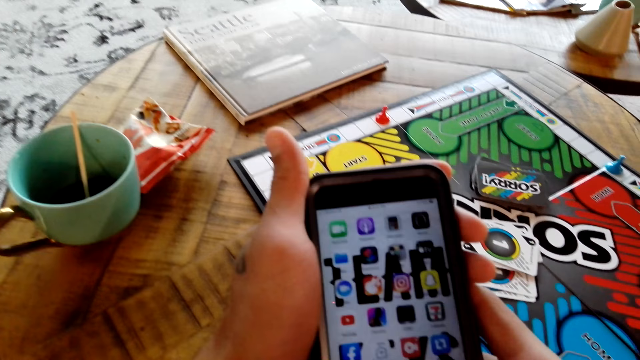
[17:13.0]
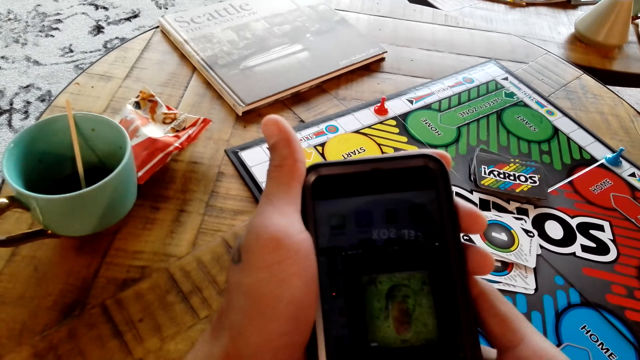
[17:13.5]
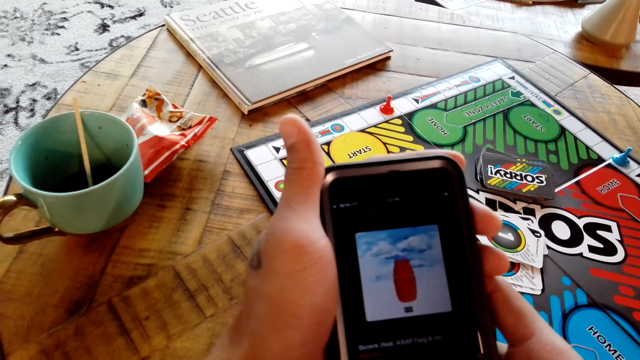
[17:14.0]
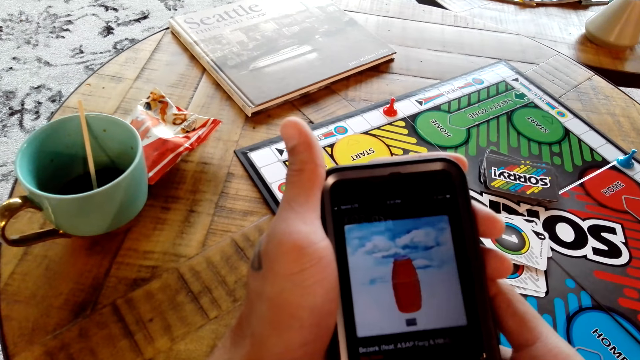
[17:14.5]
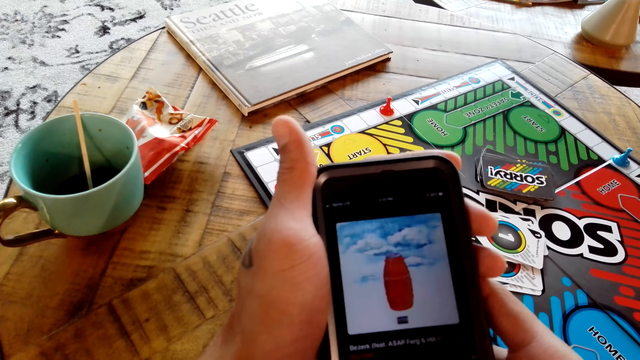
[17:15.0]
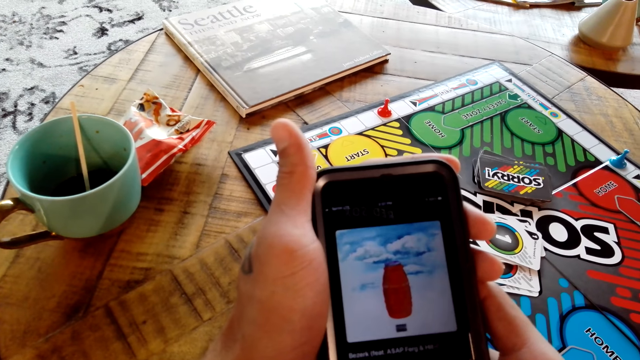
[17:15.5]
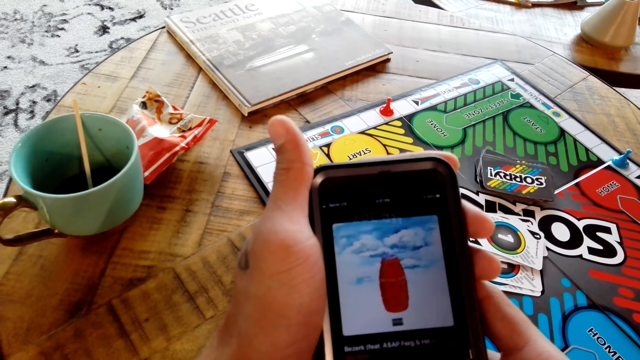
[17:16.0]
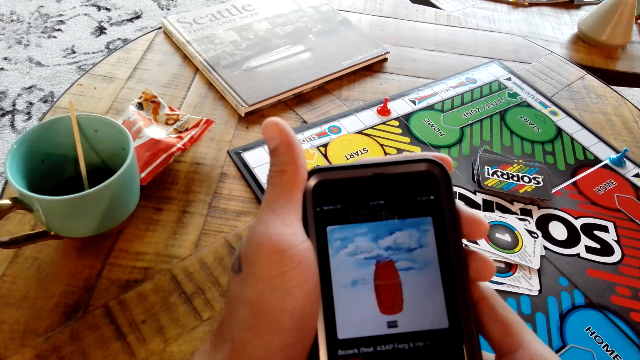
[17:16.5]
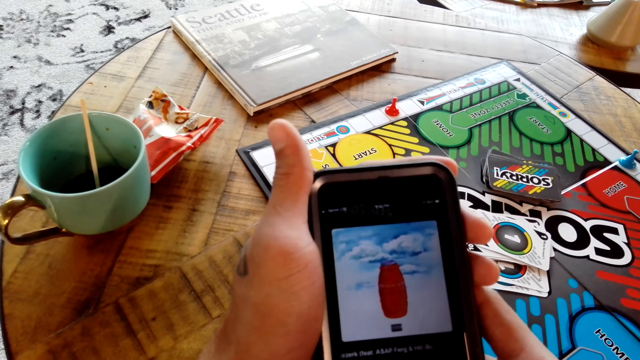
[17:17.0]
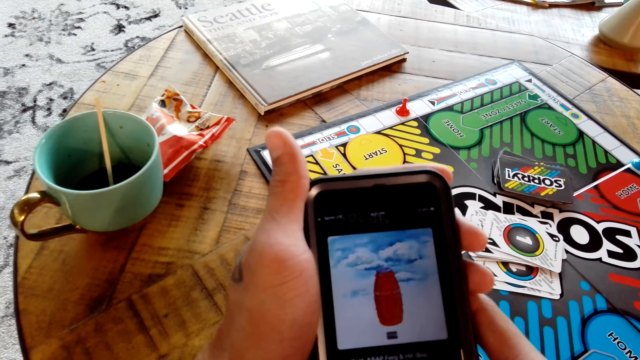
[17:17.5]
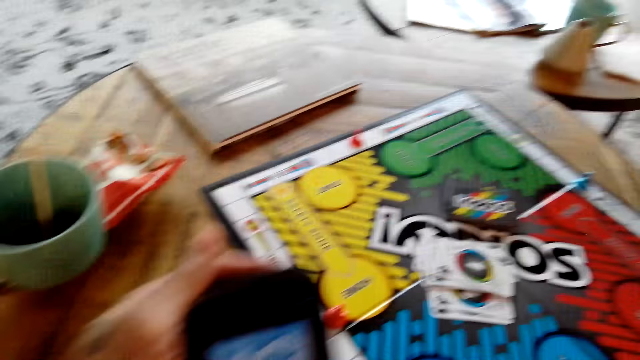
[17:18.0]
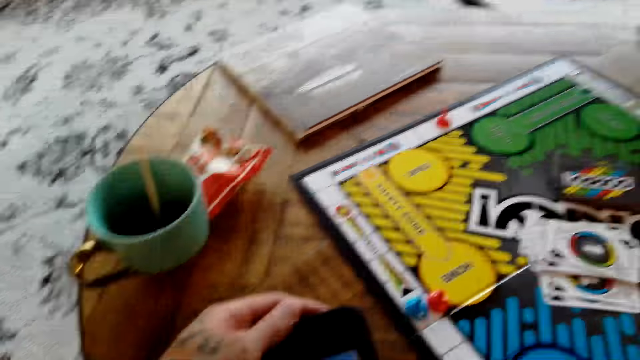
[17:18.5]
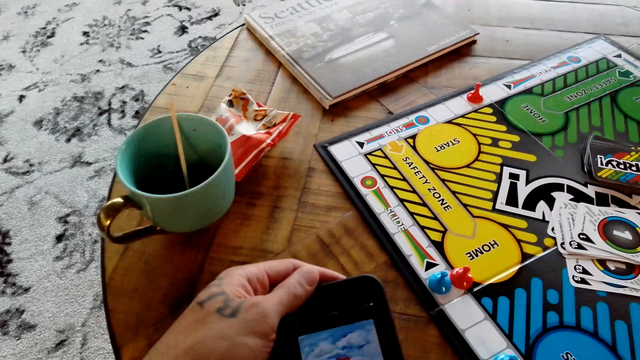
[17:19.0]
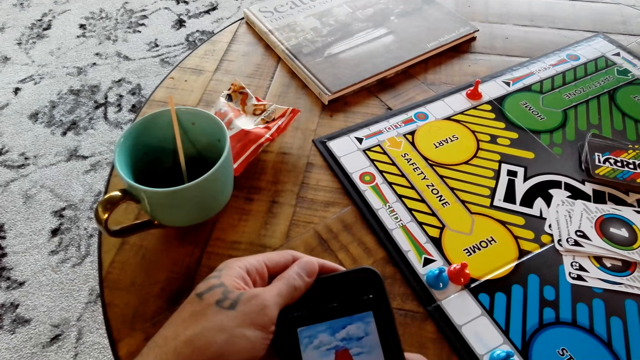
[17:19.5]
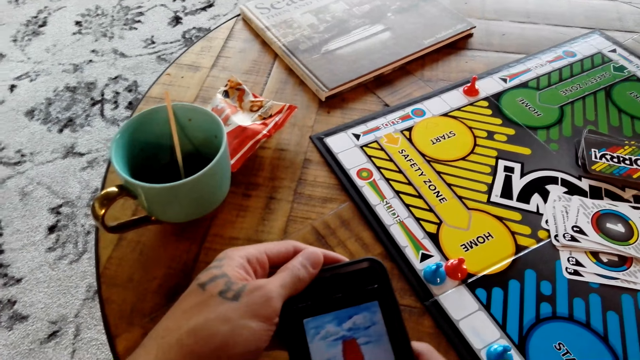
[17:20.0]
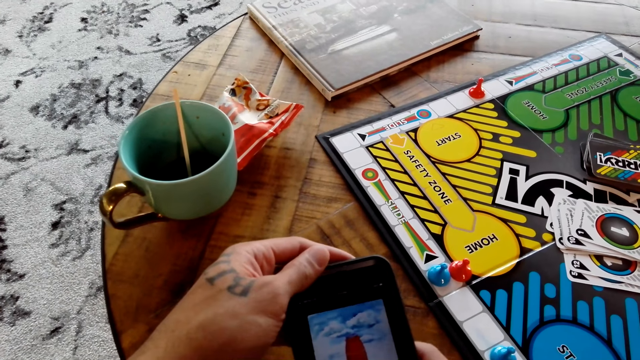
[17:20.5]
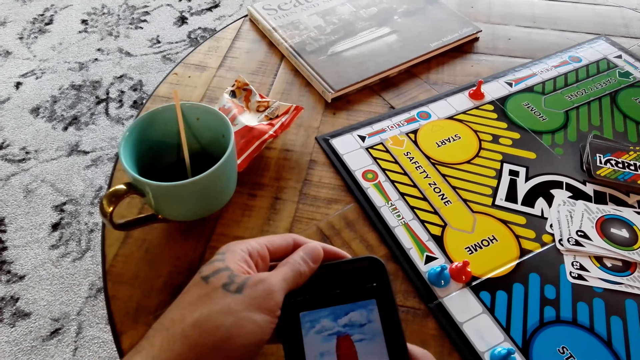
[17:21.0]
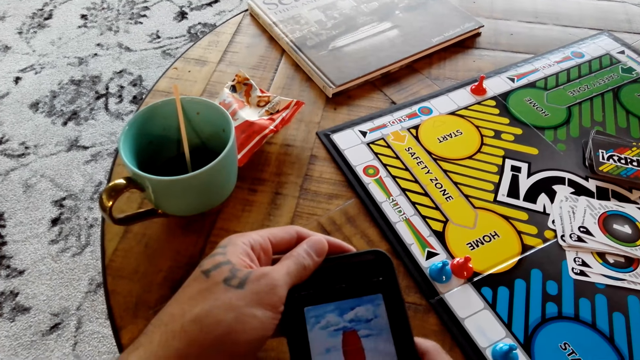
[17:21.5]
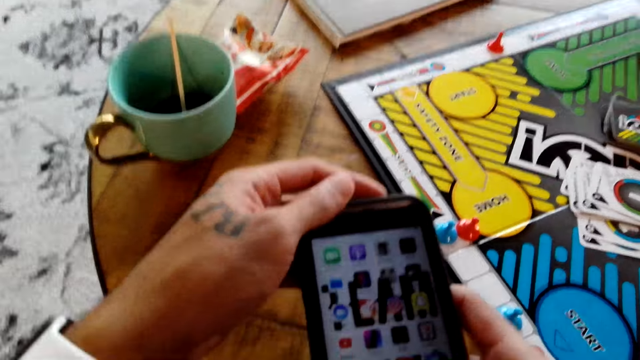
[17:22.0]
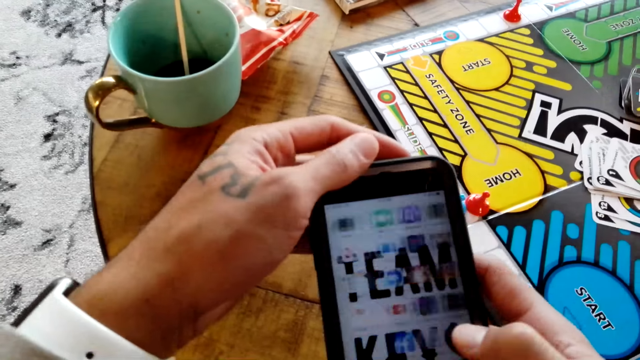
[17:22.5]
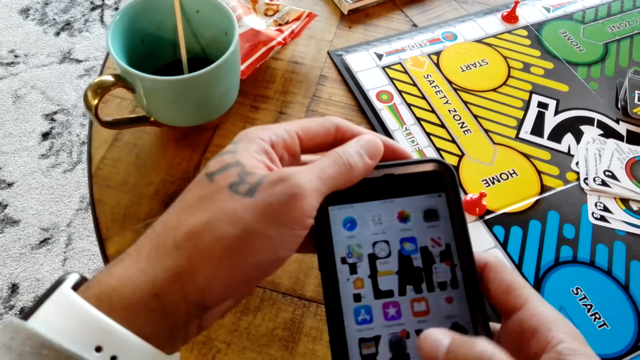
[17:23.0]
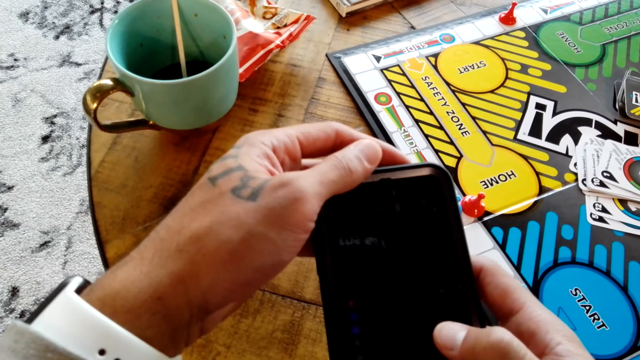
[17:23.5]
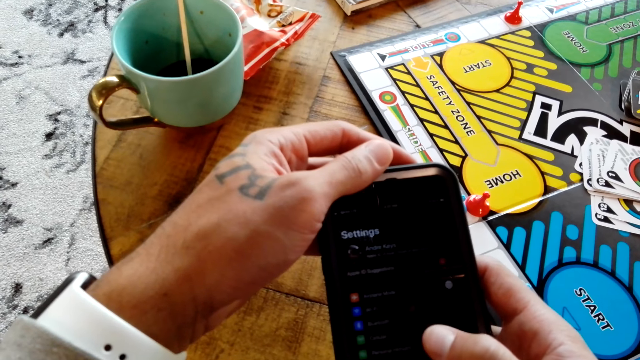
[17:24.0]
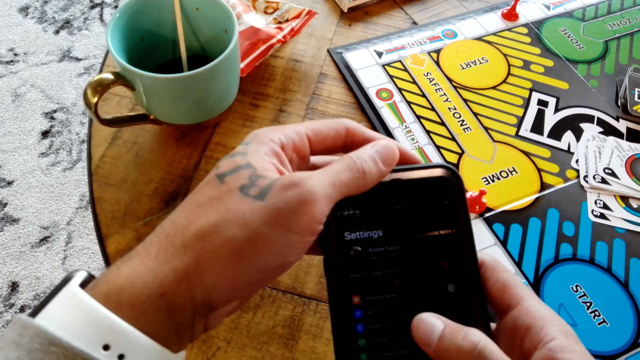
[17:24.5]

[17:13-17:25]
The camera wearer scrolls the phone.

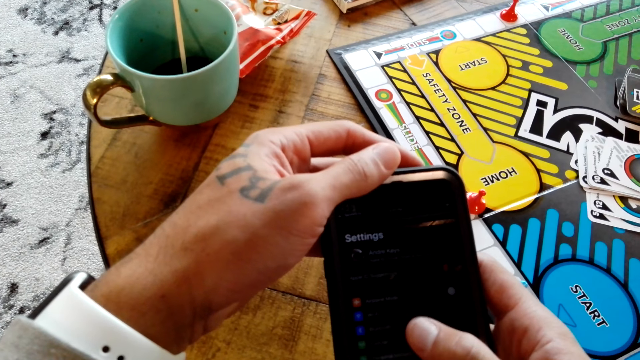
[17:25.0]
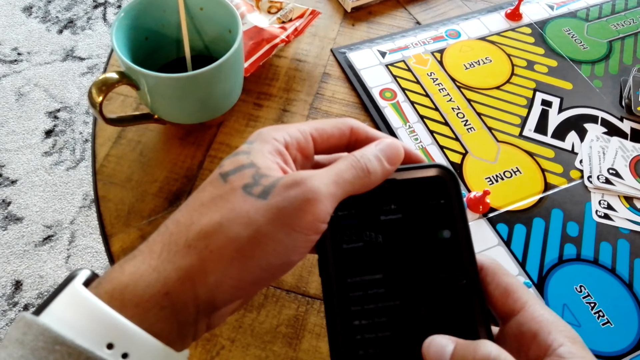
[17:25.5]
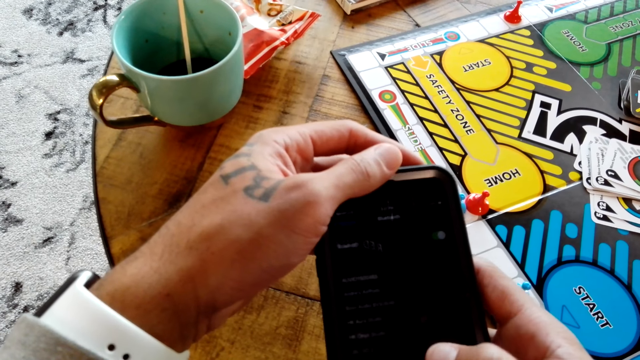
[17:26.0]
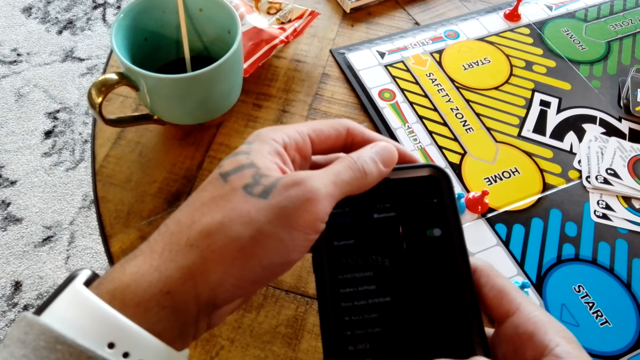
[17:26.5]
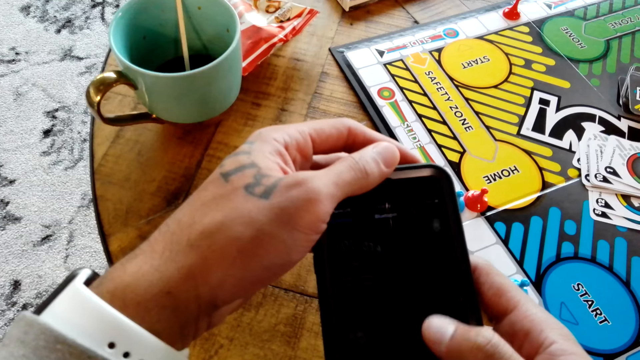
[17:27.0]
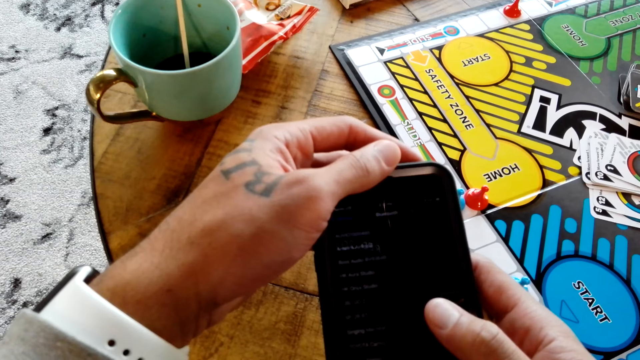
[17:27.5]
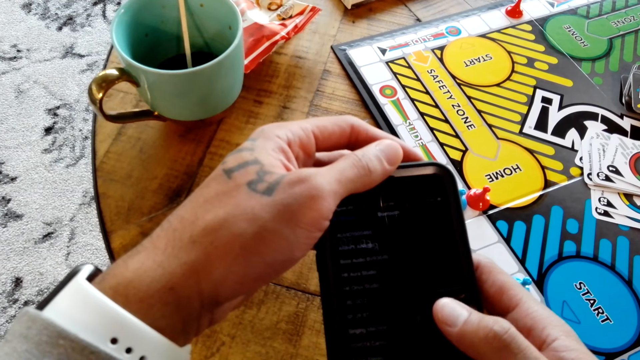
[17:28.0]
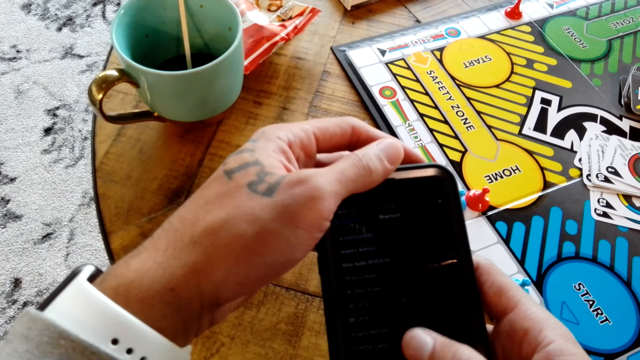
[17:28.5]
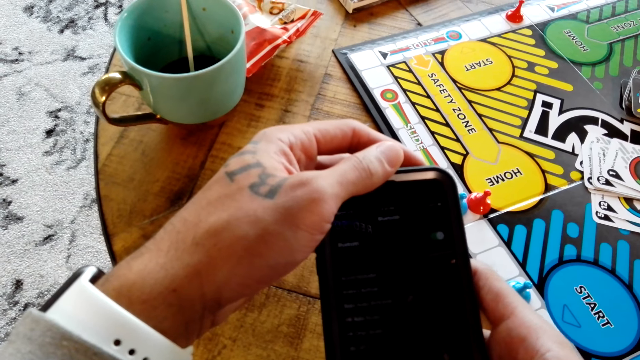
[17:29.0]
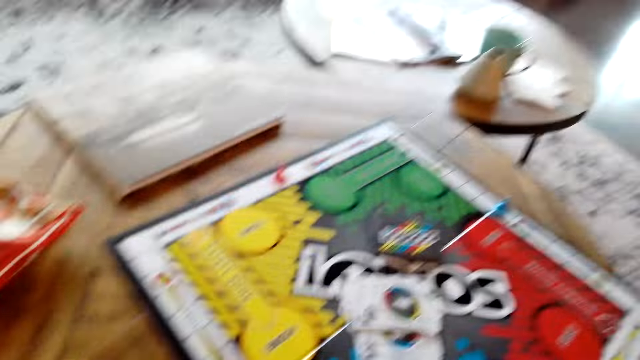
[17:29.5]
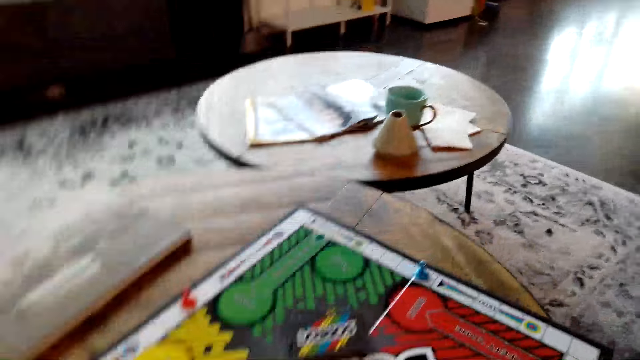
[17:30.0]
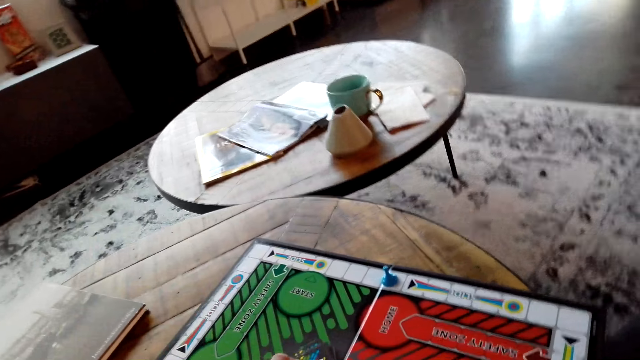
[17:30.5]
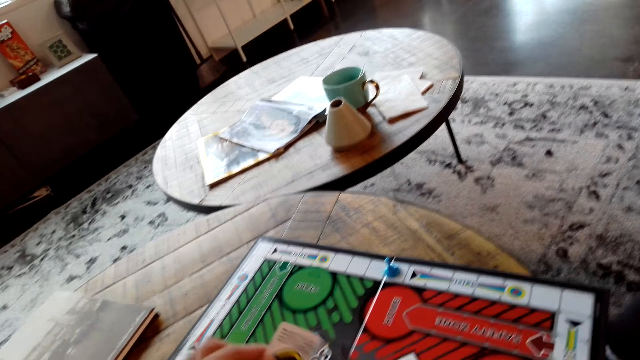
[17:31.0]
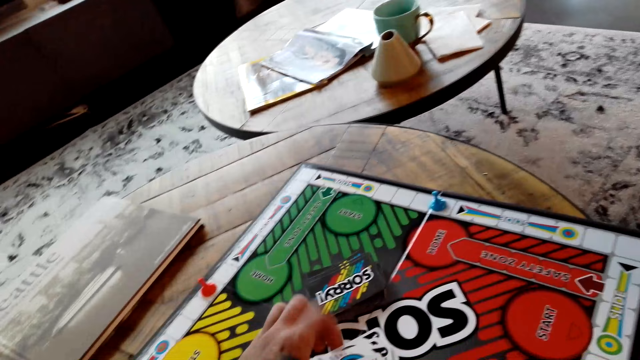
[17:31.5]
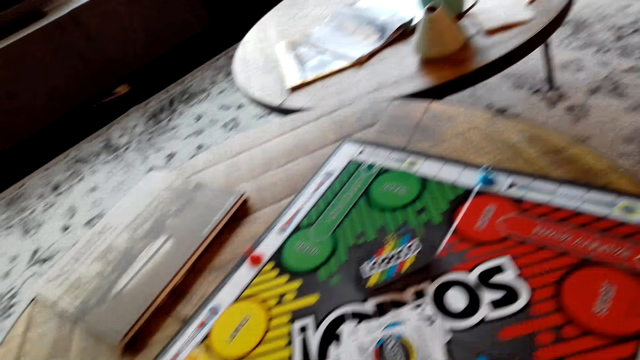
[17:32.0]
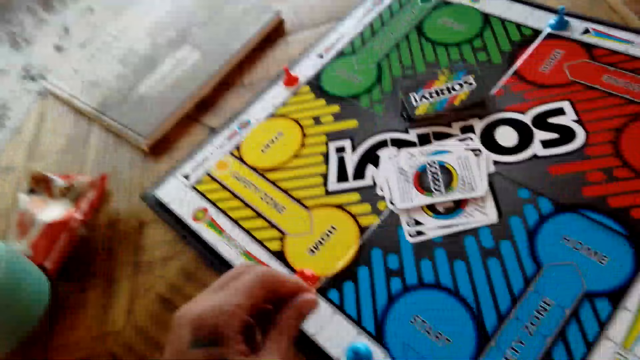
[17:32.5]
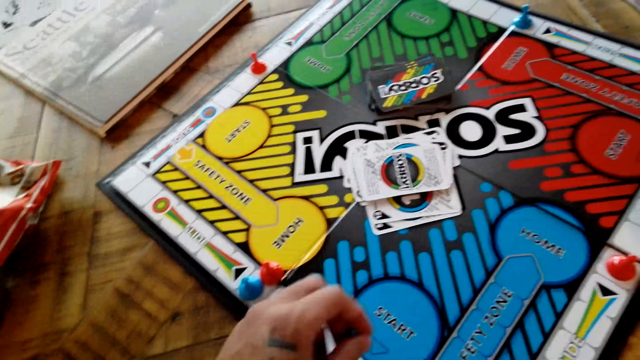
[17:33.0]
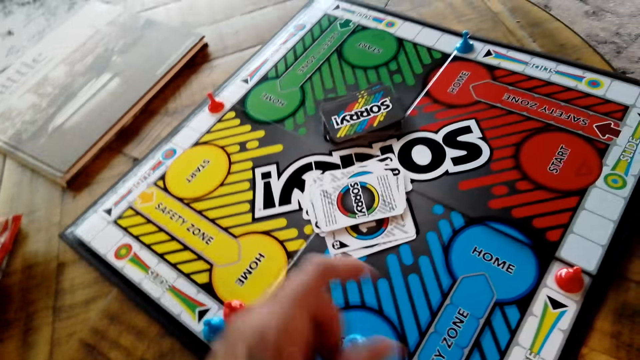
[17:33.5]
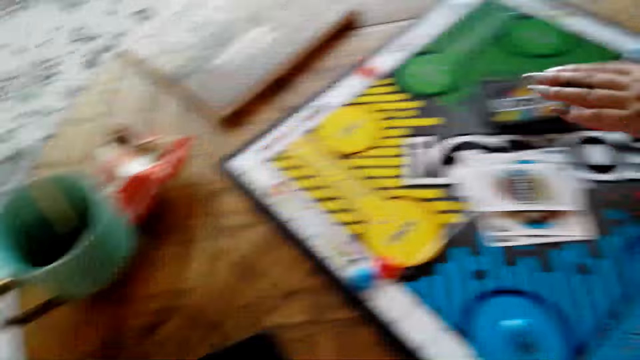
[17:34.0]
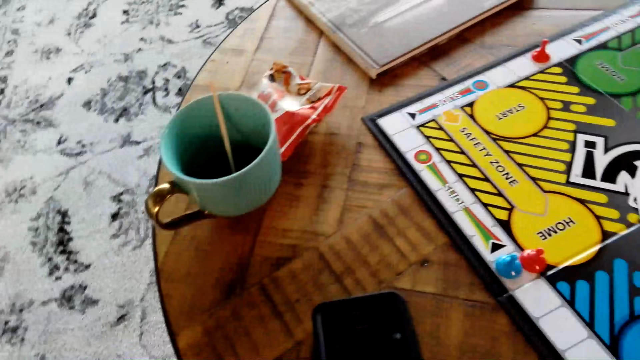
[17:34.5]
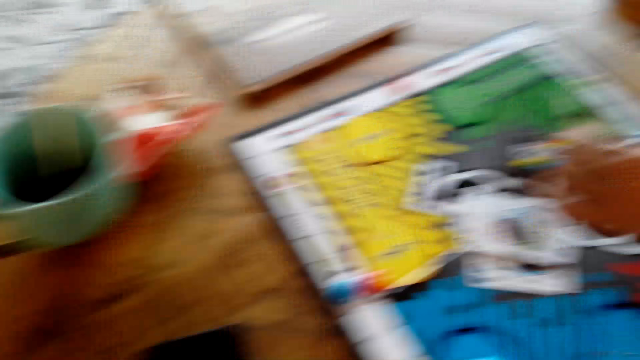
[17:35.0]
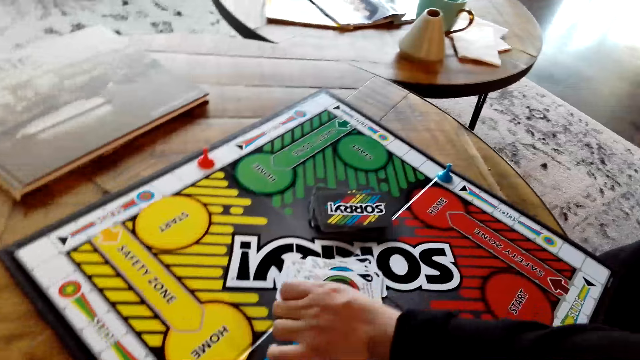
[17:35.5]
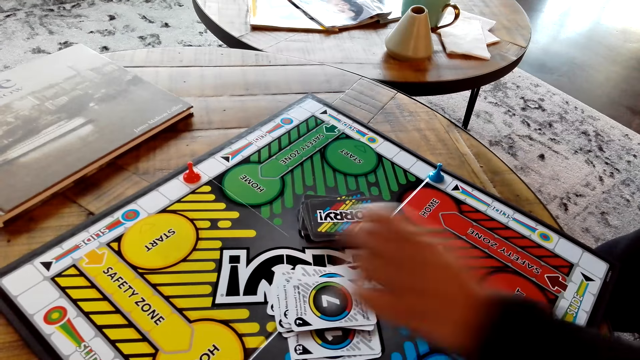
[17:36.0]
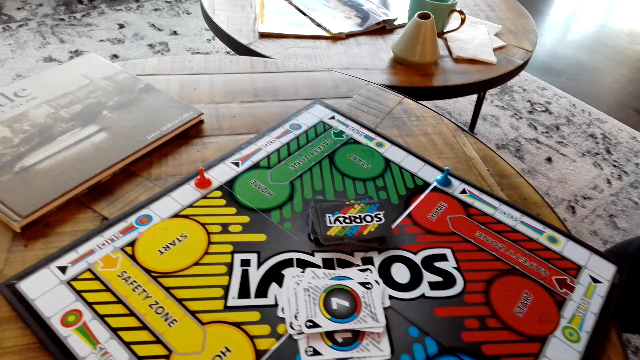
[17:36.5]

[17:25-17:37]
The camera wearer plays the Sorry game with a lady. They put the board game chips on the table. The lady puts the board game chips on the table.
